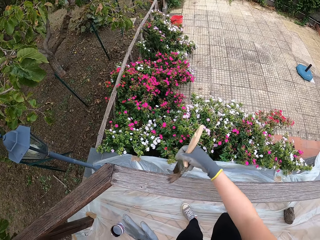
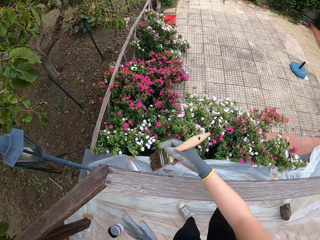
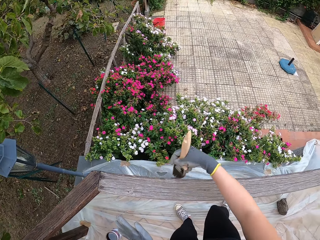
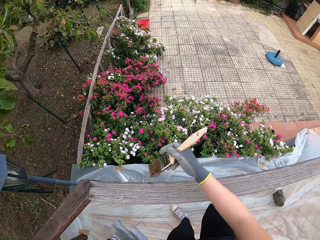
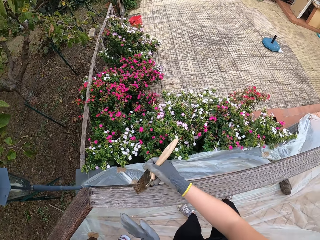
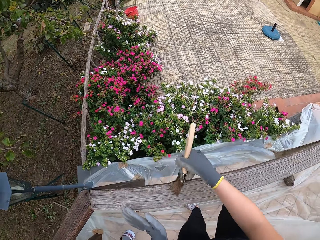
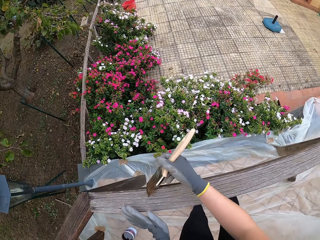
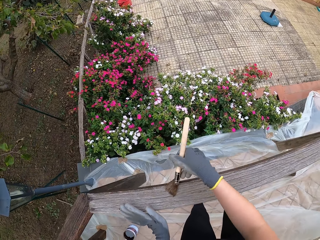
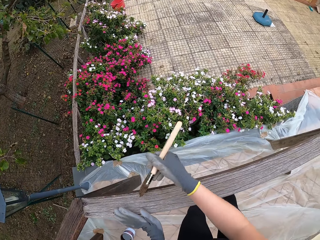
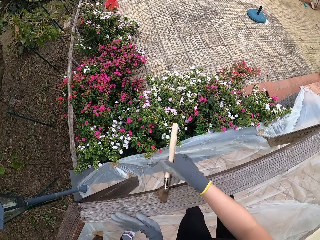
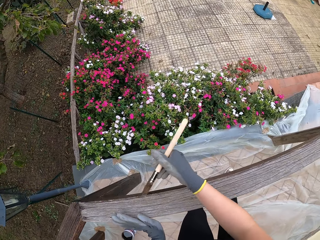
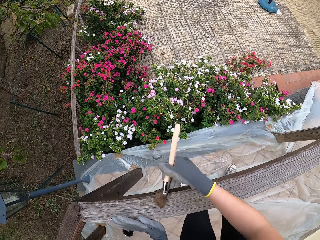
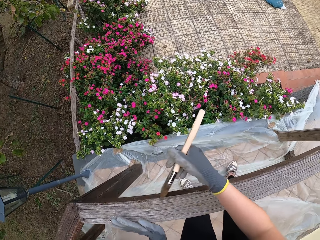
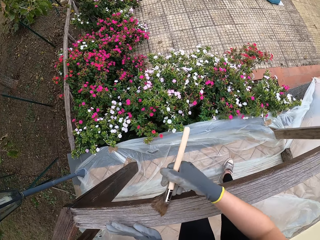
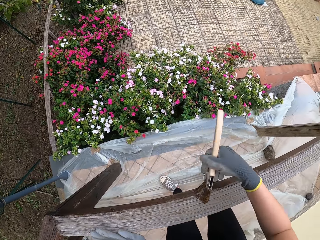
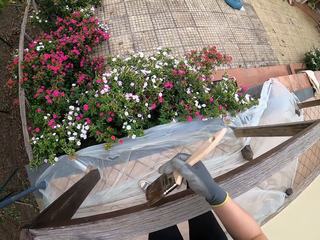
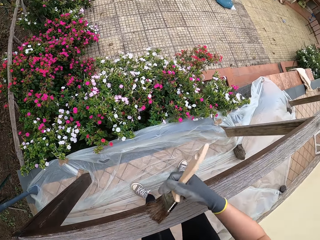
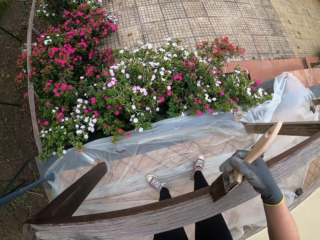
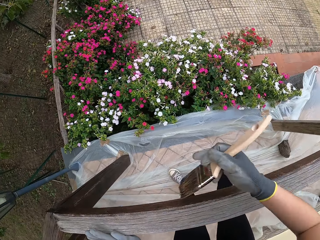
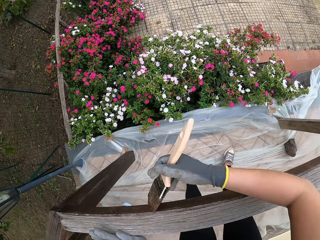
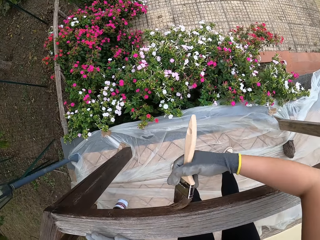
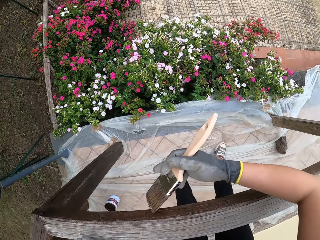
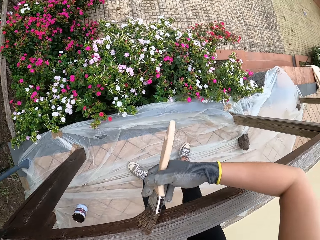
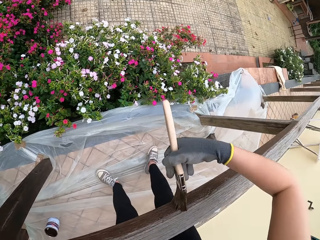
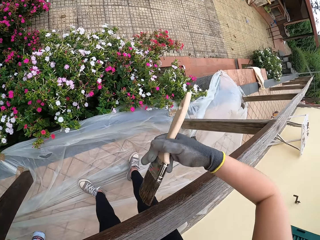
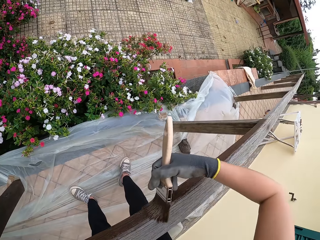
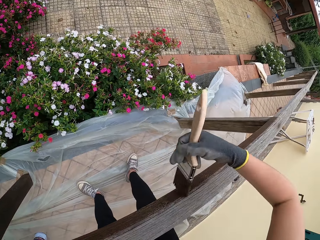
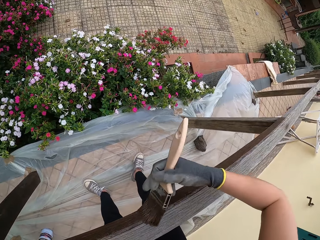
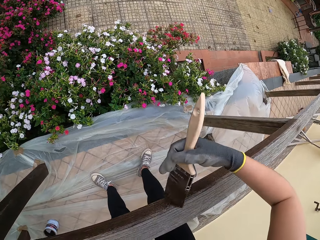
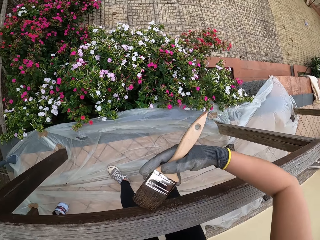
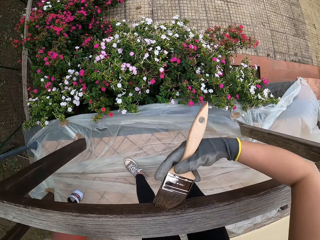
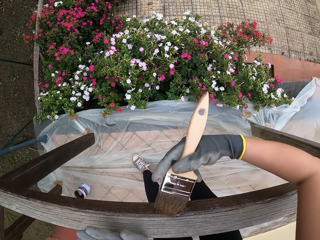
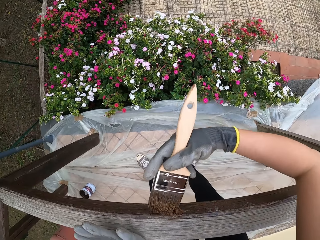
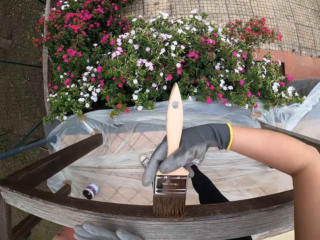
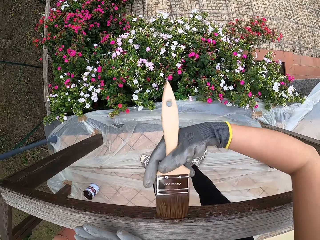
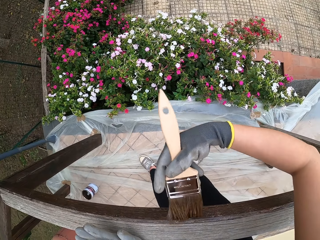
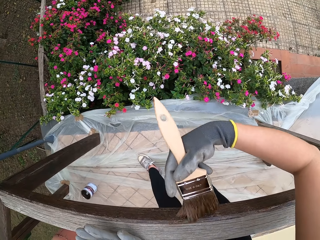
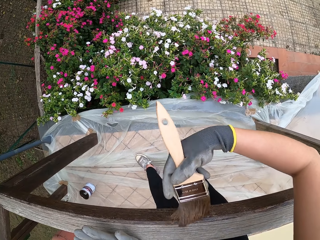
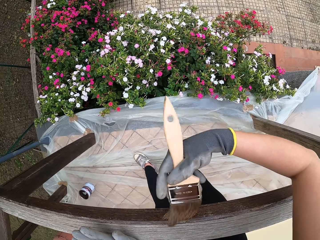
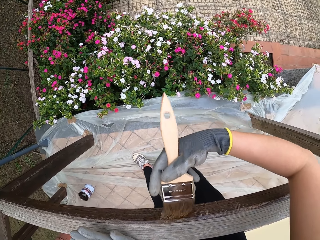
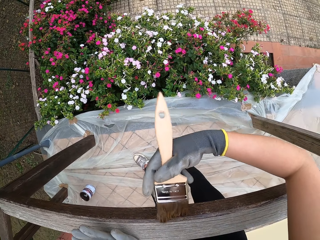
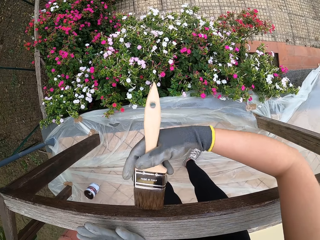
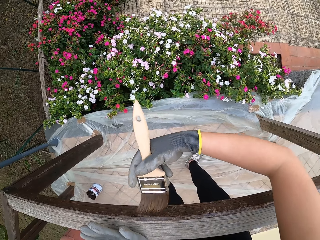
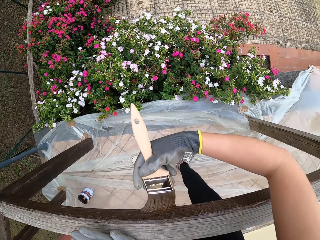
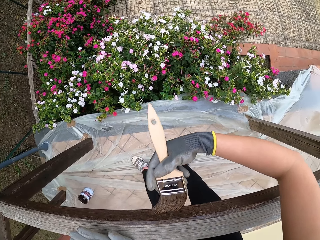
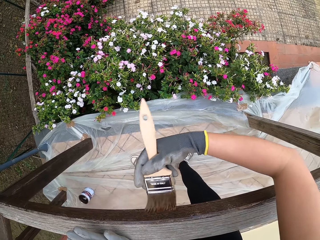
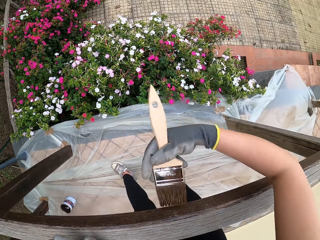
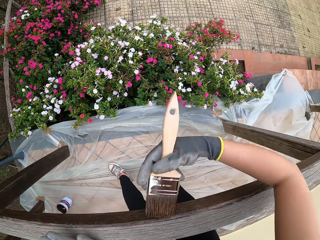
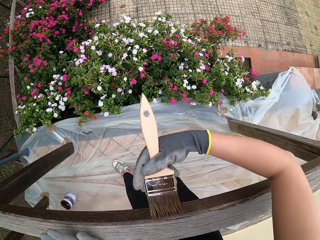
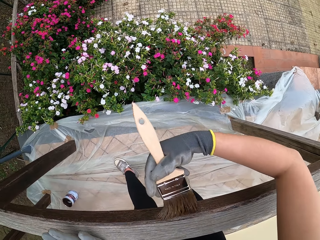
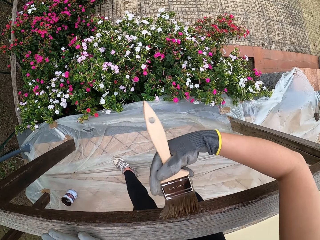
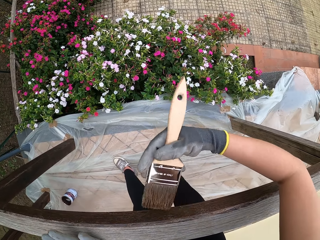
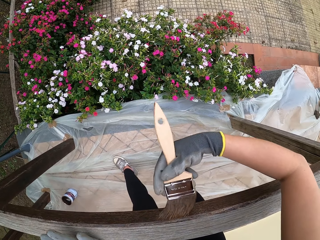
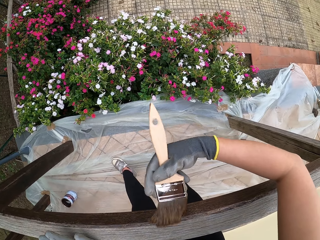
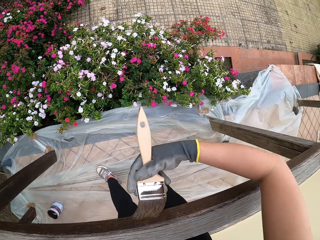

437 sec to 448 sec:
The camera wearer places his gloved left hand on the wooden top rail.

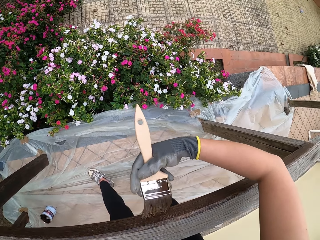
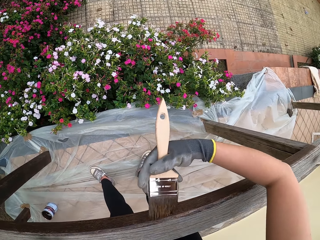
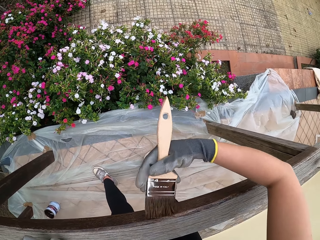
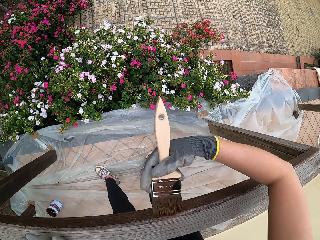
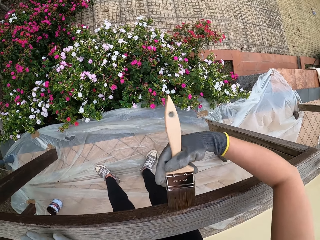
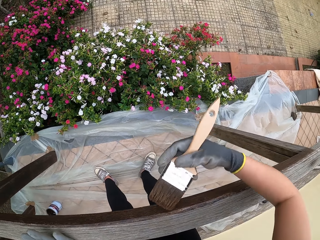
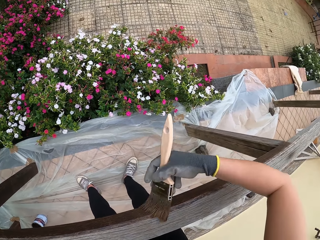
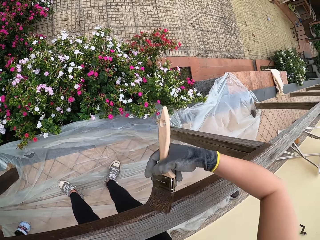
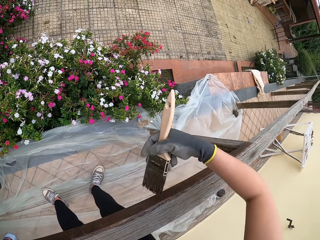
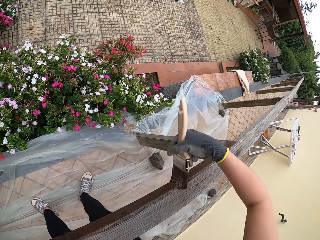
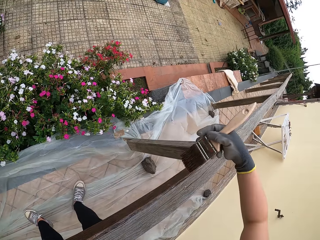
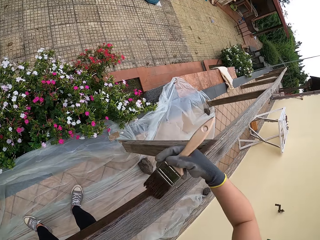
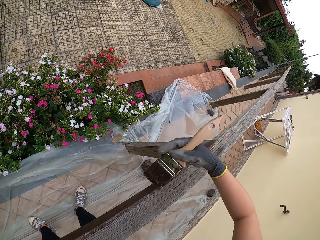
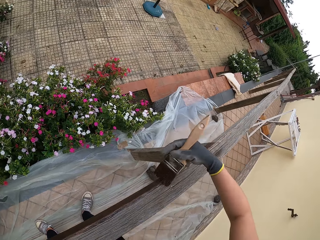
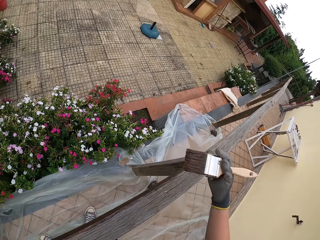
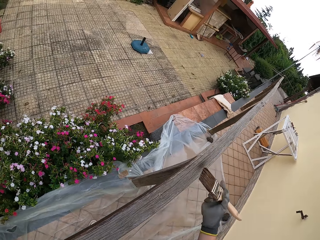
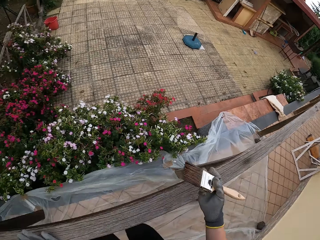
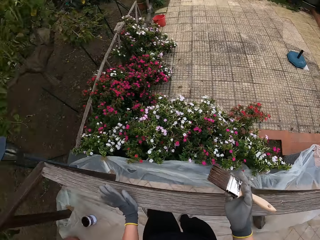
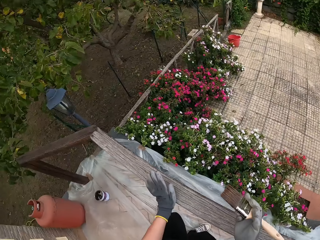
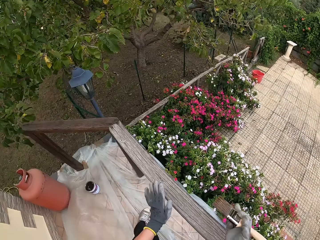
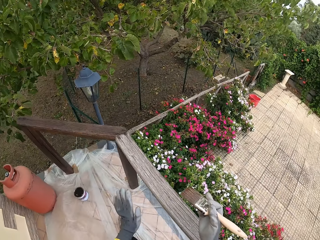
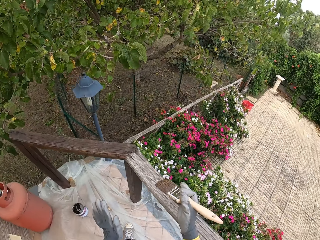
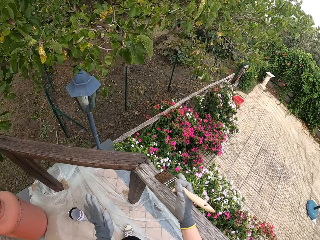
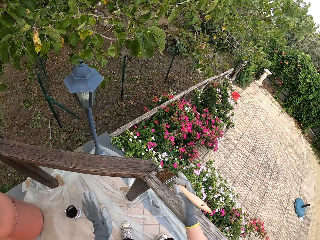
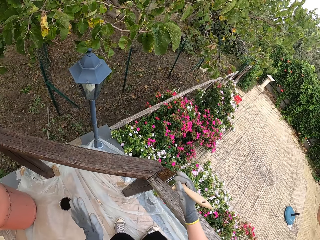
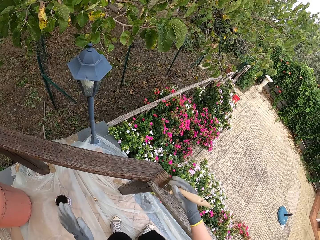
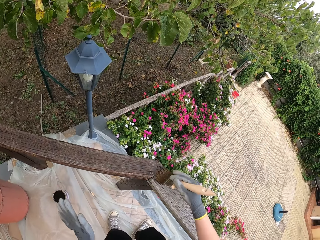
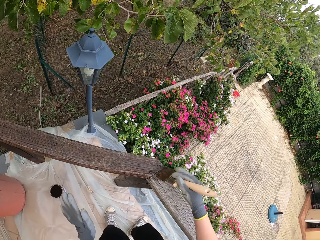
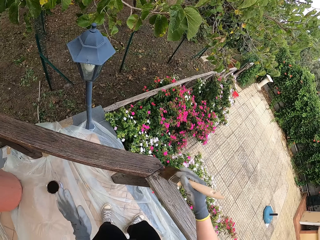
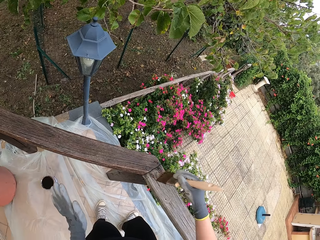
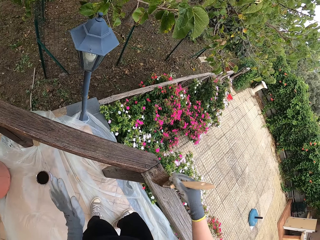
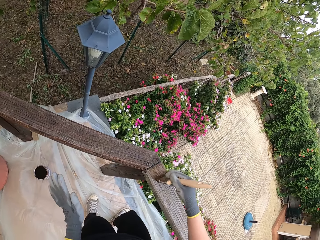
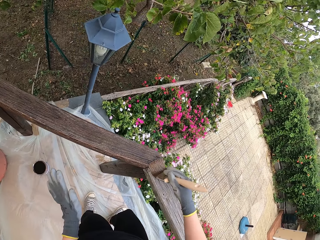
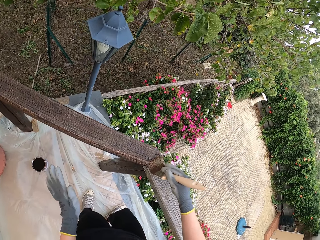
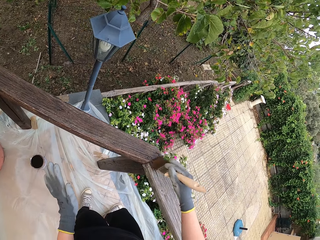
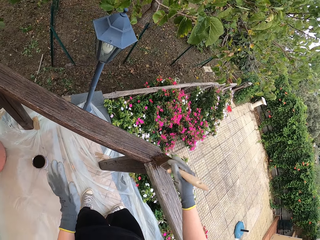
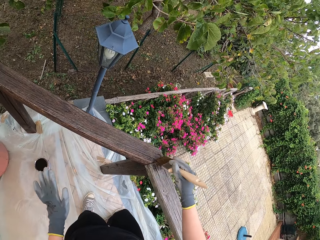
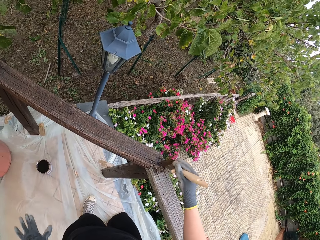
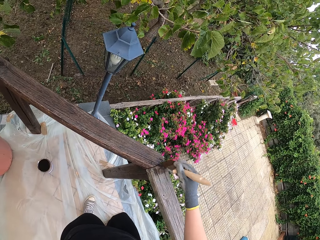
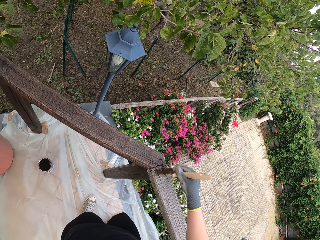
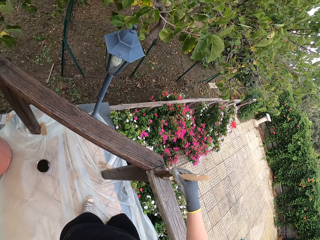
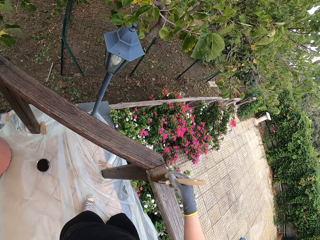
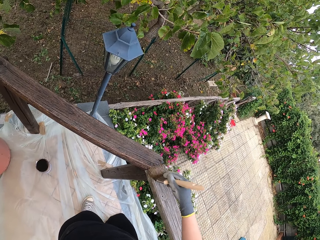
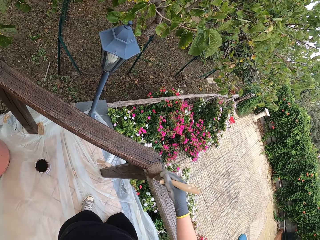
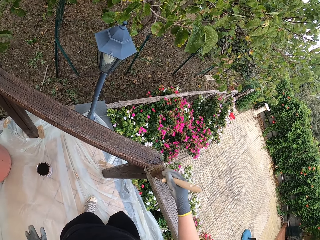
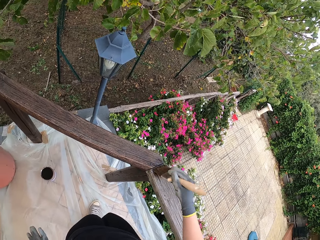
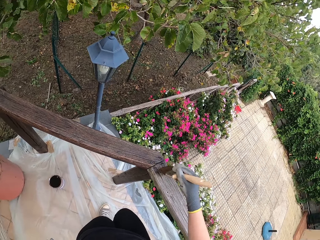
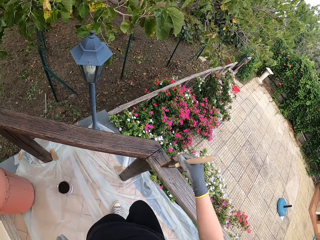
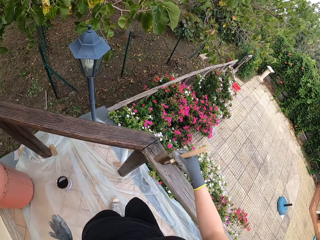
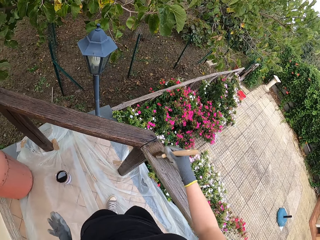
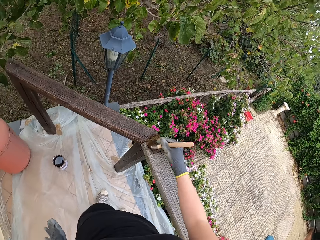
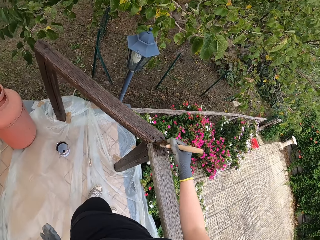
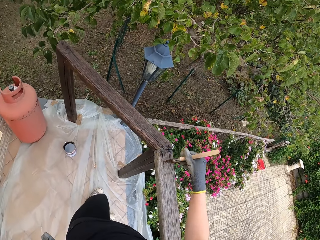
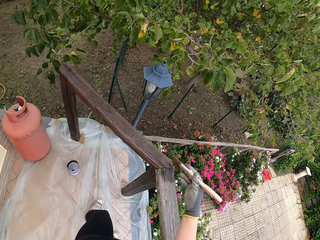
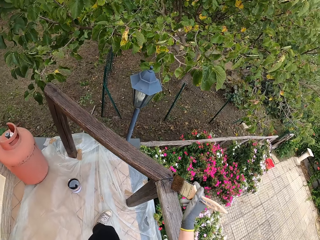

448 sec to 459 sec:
The camera wearer stops to paint. He removes his gloved left hand from the wooden top rail. He applies paint to the wooden top rail with the paint brush.
